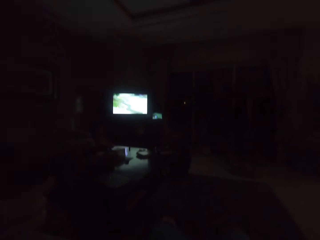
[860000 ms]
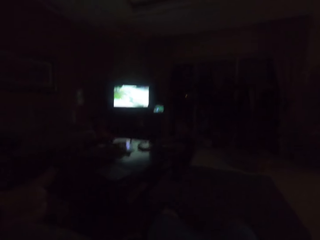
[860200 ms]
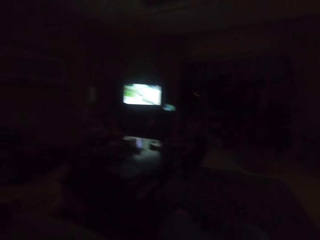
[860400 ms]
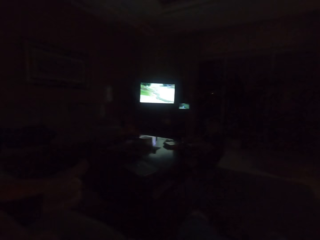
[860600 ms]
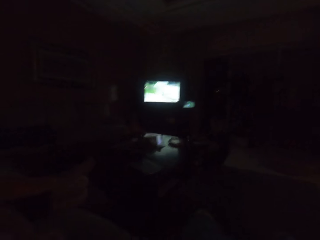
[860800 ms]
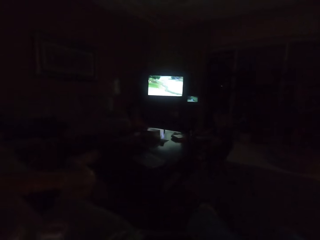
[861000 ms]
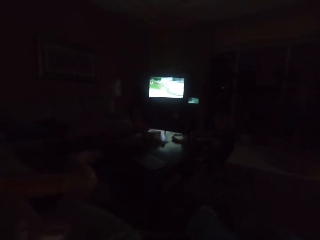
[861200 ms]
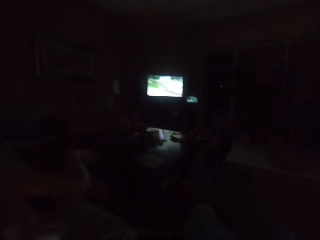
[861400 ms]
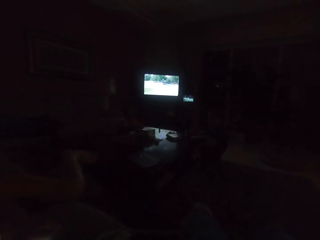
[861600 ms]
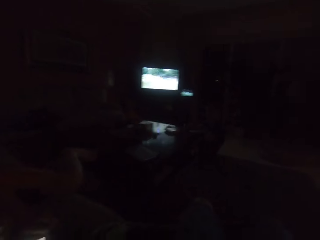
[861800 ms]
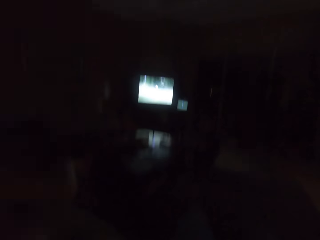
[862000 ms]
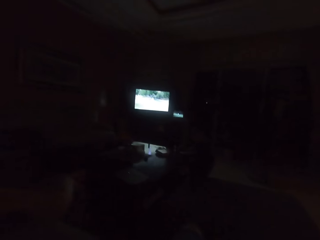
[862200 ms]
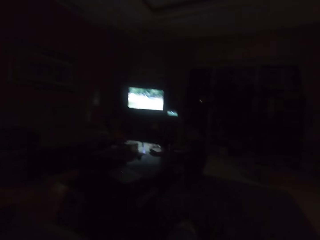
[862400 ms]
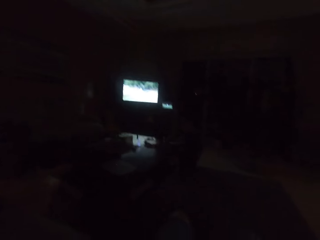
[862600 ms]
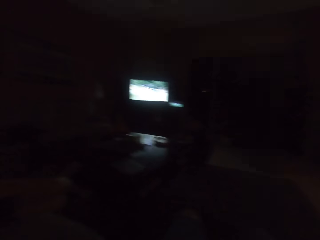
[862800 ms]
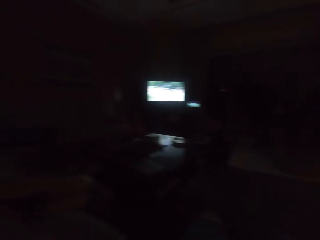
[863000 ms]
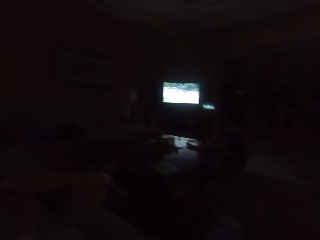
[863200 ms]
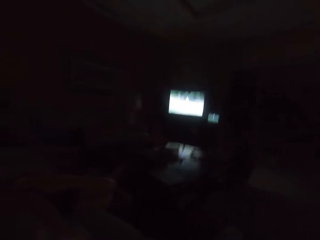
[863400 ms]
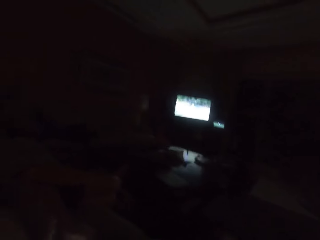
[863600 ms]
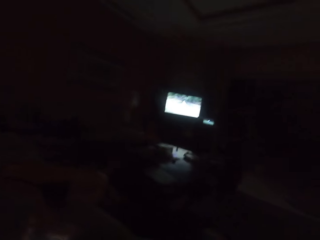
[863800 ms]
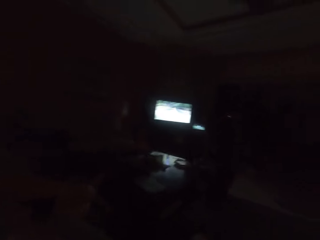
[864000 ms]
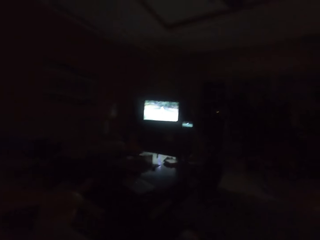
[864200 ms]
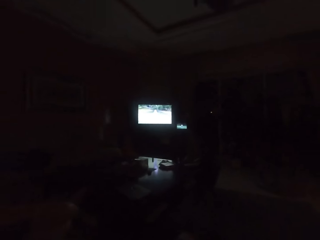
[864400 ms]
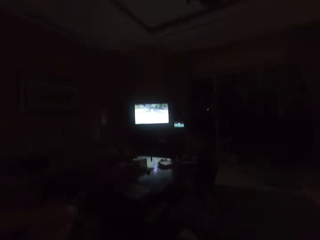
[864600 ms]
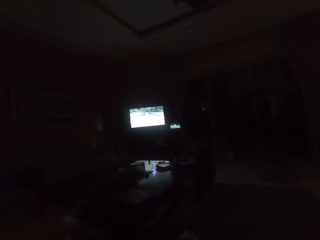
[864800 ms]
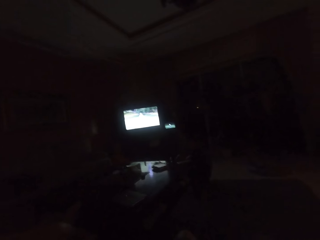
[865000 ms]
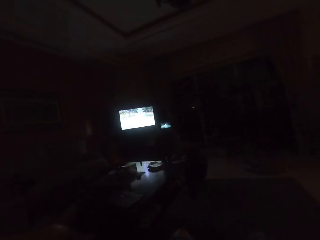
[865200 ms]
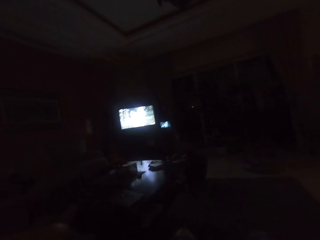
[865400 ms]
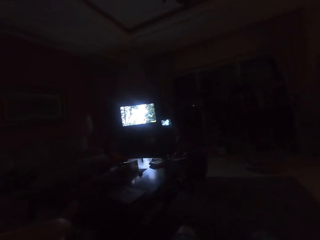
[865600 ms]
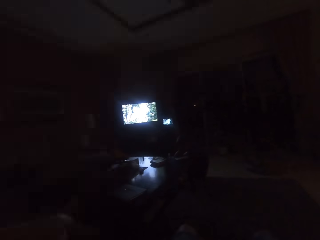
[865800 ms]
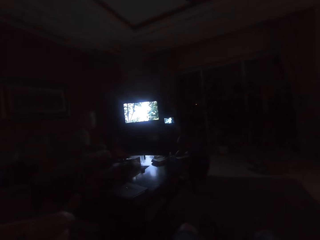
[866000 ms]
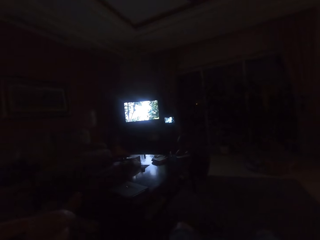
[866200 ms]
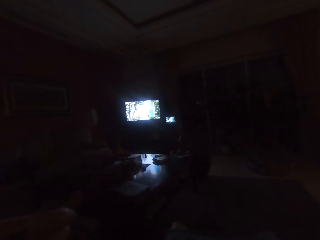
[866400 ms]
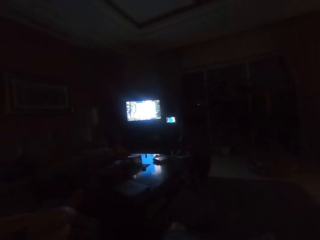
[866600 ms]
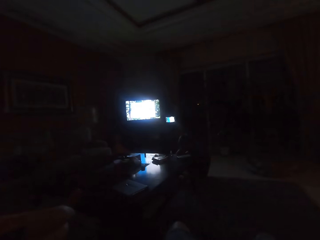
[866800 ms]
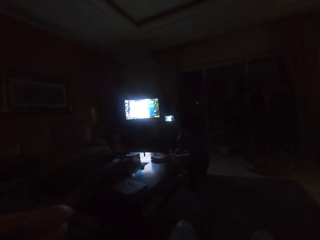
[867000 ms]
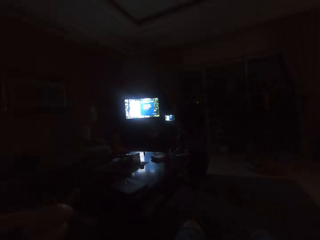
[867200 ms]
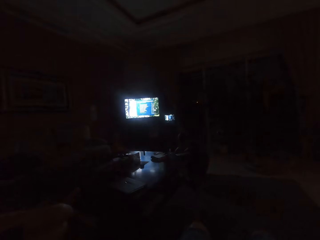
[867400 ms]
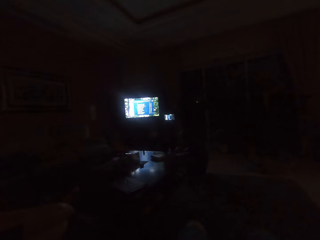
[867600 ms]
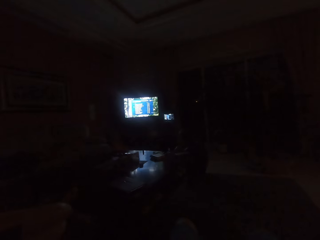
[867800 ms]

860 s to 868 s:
The camera wearer looks around the apartment. They watch the television.

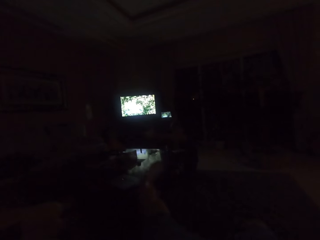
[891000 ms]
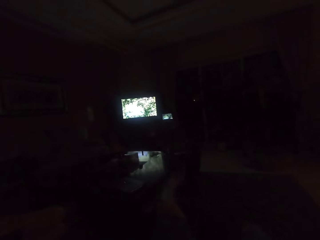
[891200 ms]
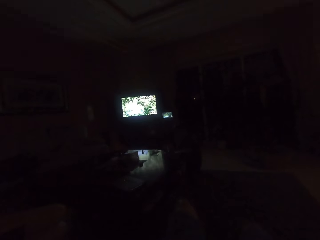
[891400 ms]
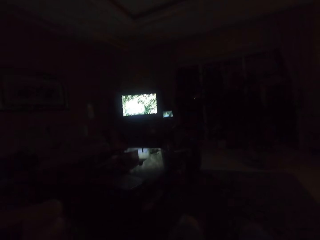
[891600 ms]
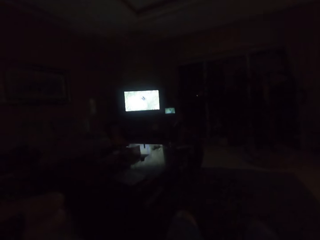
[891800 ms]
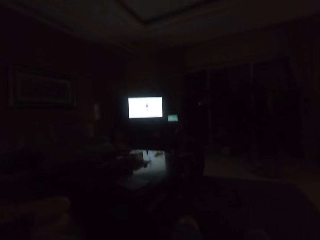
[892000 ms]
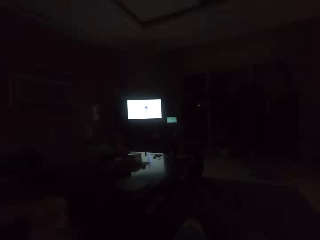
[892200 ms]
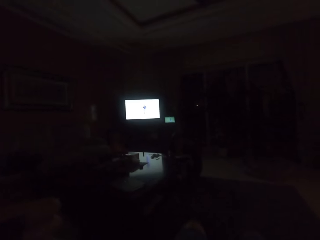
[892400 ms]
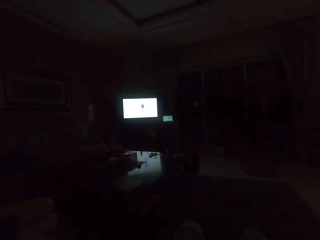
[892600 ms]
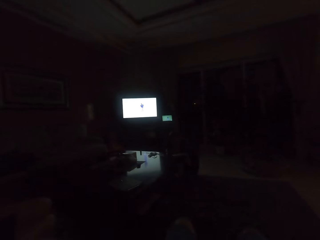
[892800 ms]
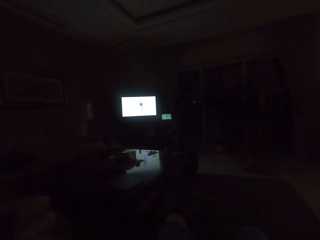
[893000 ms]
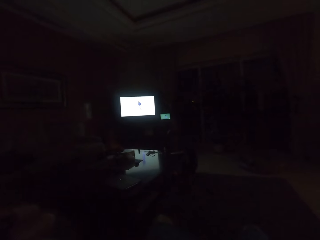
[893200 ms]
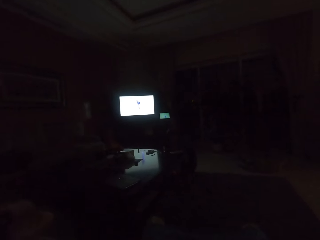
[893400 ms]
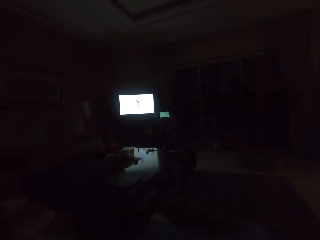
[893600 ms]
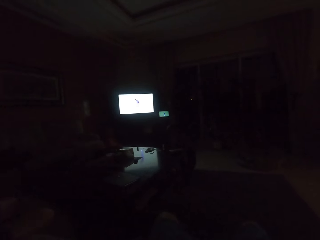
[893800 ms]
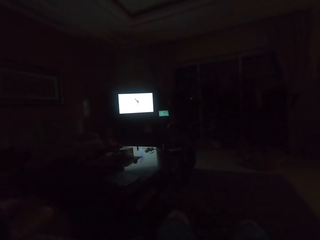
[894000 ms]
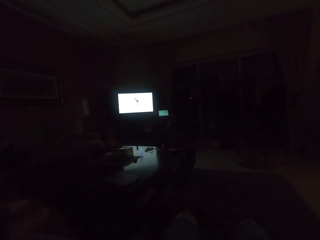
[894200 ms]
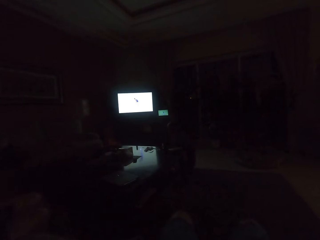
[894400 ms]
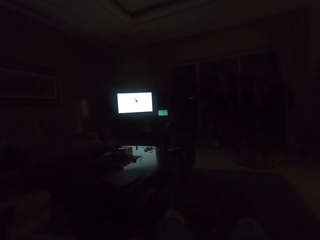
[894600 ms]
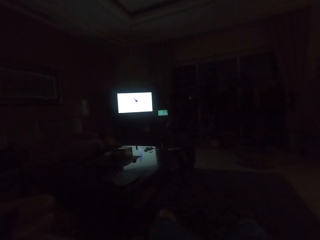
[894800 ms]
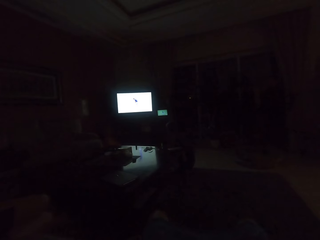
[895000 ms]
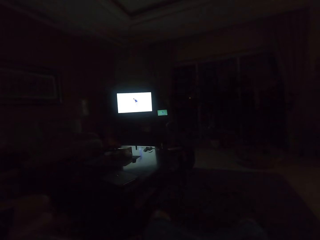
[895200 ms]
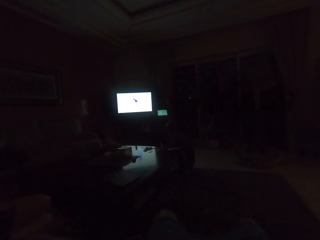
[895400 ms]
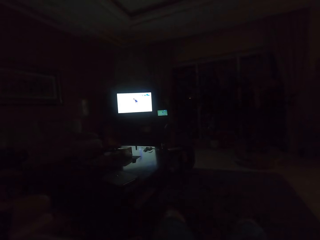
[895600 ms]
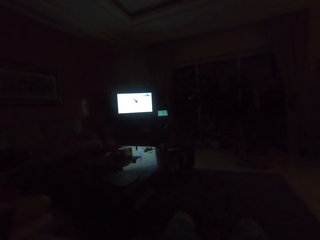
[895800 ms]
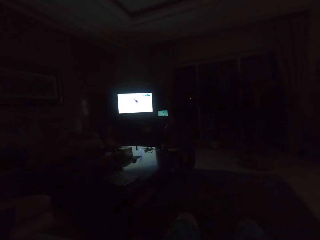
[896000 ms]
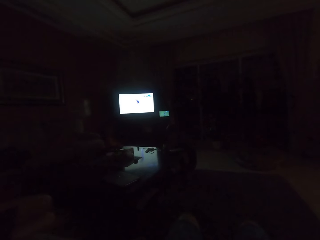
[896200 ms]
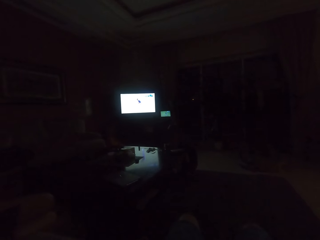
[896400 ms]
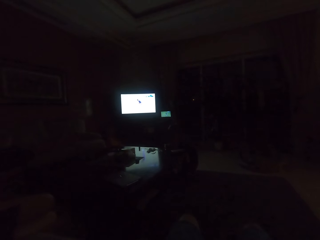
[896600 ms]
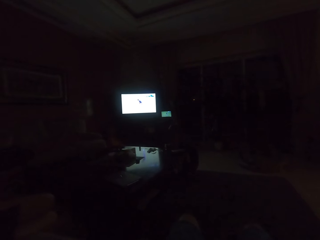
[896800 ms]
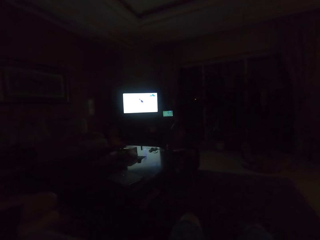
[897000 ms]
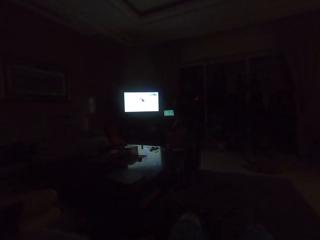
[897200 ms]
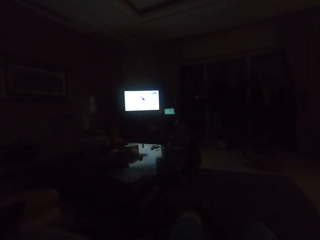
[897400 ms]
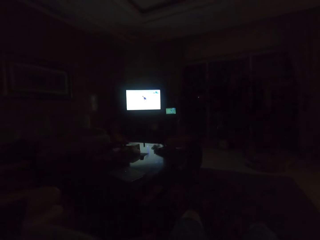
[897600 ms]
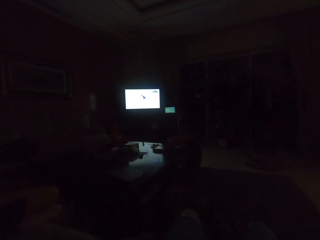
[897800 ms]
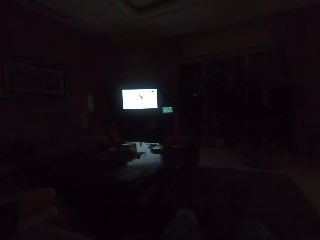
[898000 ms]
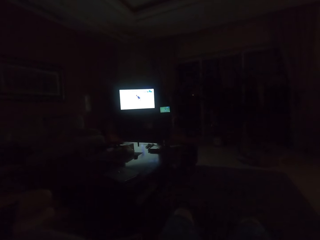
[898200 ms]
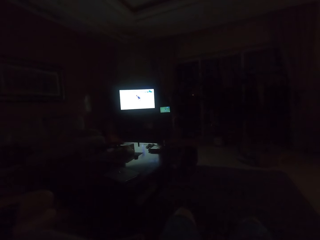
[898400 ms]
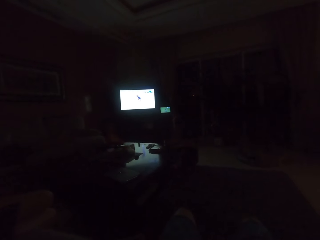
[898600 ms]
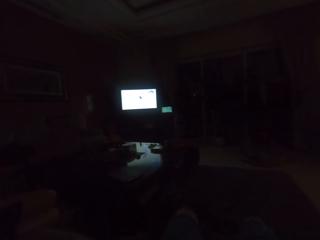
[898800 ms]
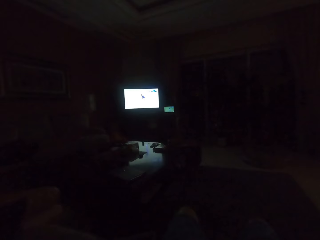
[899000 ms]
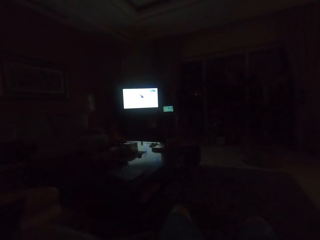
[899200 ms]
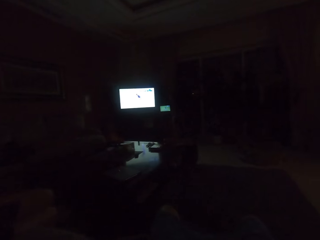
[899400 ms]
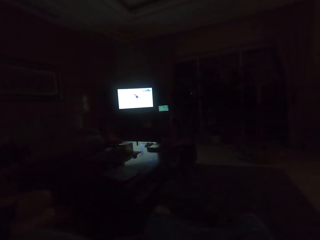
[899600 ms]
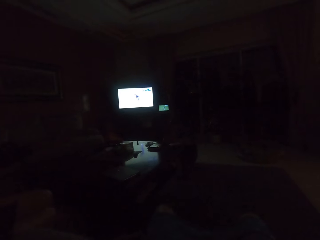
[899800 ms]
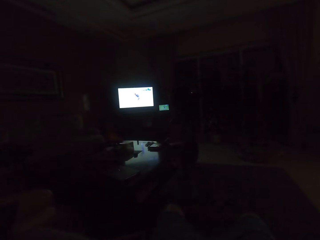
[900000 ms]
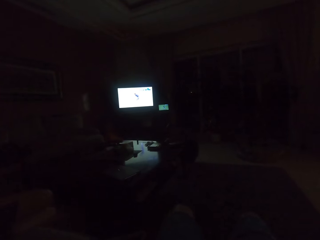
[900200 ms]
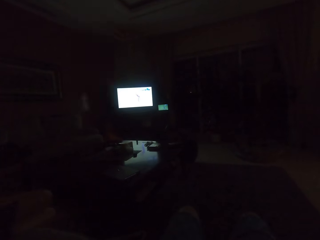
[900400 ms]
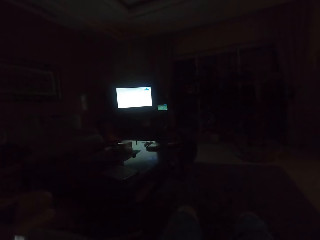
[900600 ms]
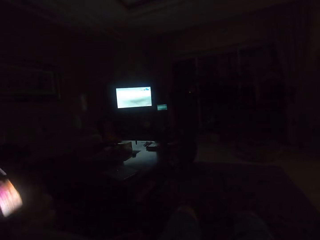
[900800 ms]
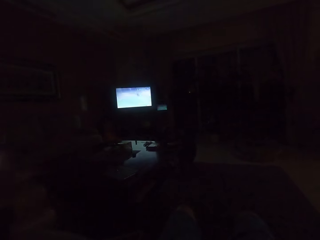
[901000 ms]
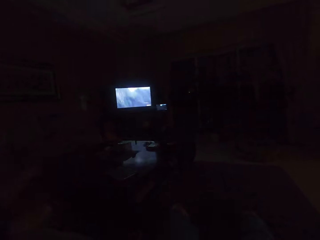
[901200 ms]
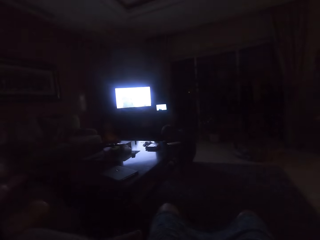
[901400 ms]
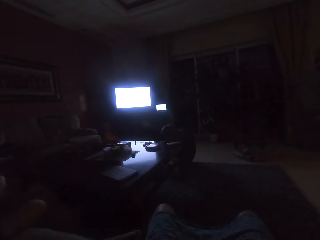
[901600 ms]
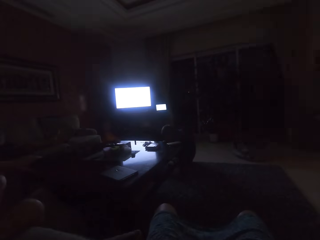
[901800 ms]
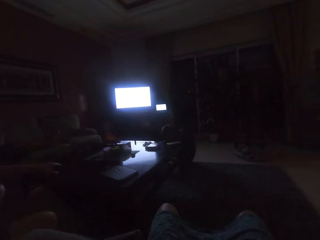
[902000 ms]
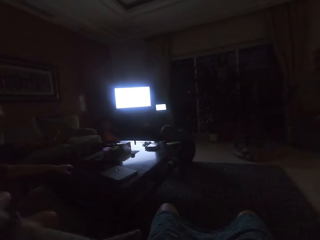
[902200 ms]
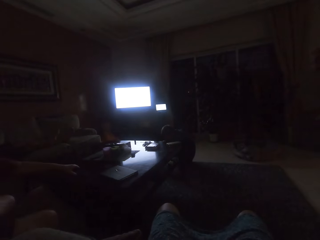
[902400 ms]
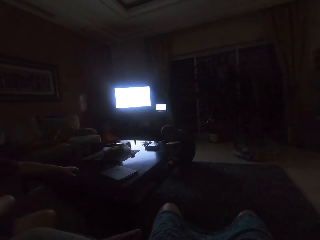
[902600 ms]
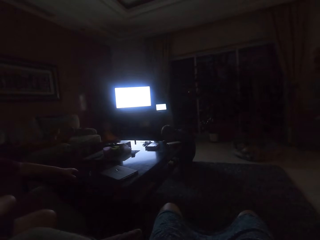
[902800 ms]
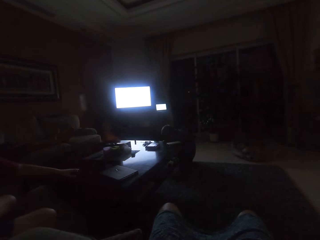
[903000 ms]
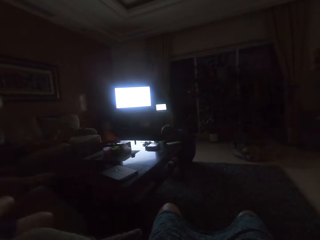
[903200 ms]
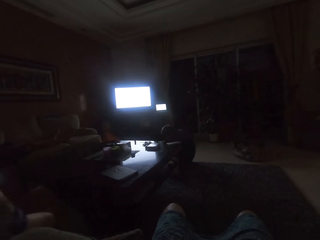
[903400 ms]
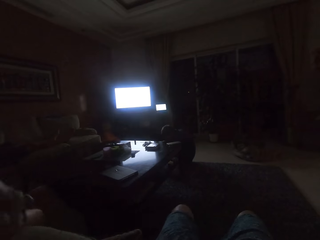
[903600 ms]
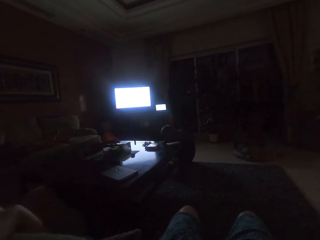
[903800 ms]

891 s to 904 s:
The camera wearer watches the television. A man picks something on the table. The camera wearer looks at the television. The man places the remote on the table.
